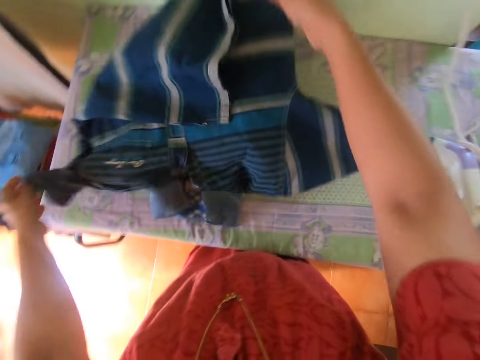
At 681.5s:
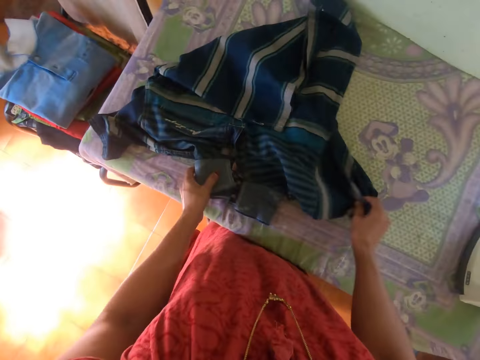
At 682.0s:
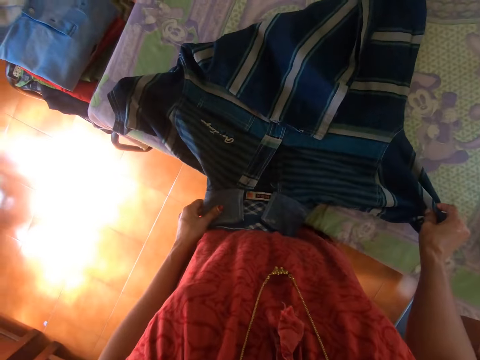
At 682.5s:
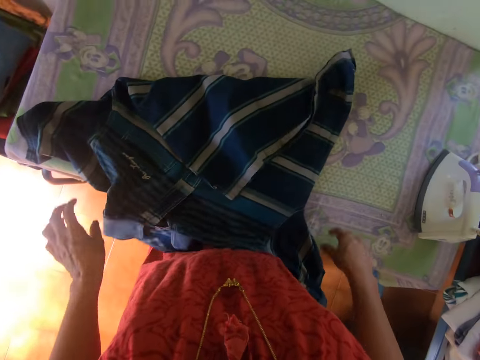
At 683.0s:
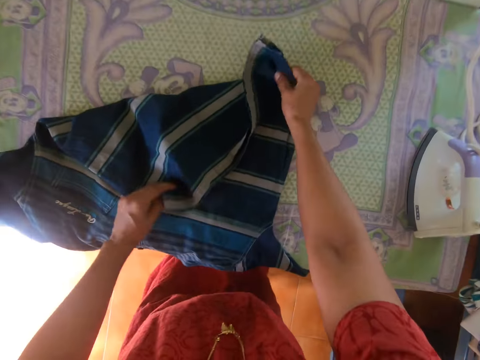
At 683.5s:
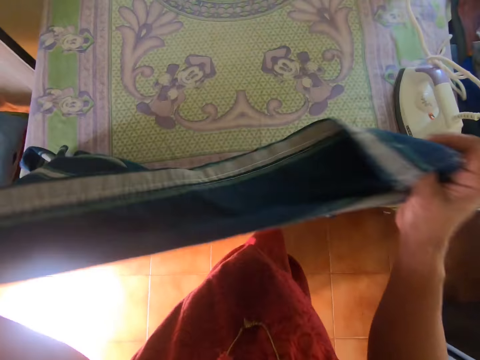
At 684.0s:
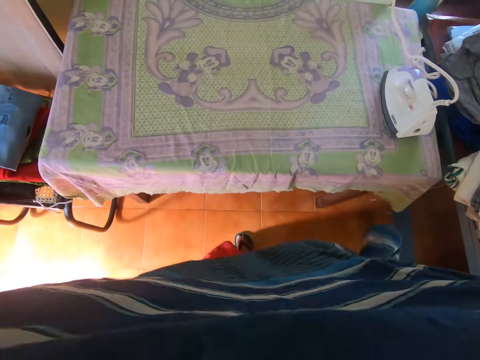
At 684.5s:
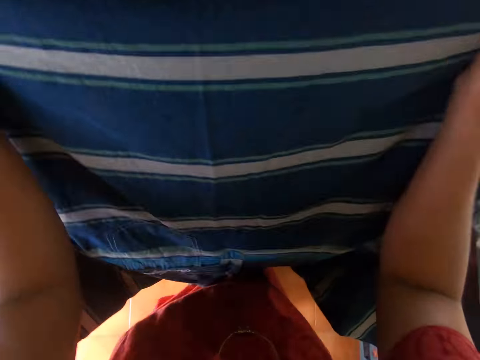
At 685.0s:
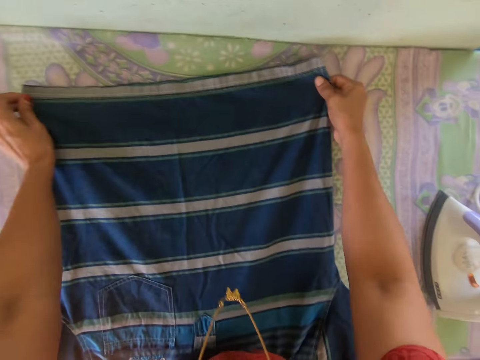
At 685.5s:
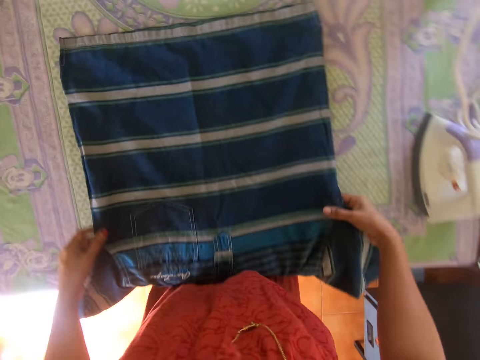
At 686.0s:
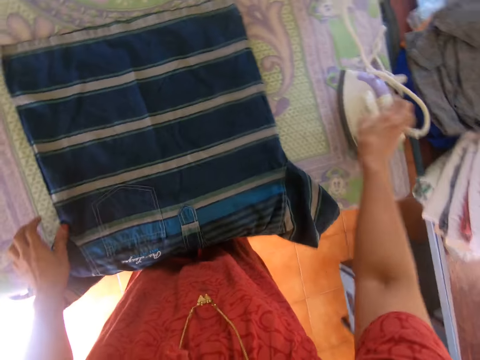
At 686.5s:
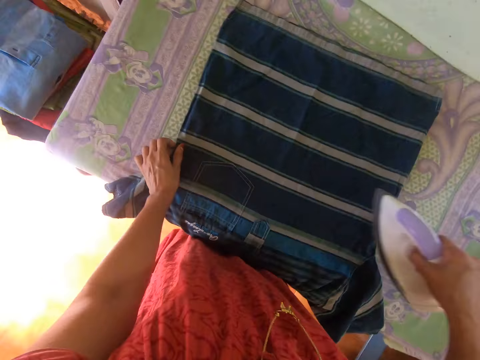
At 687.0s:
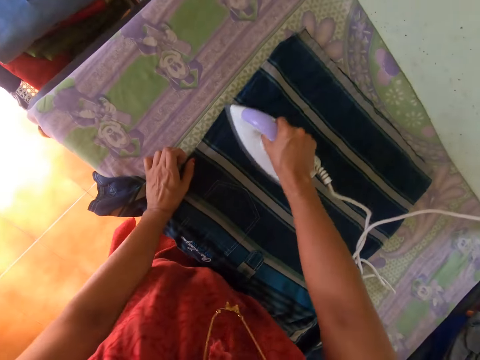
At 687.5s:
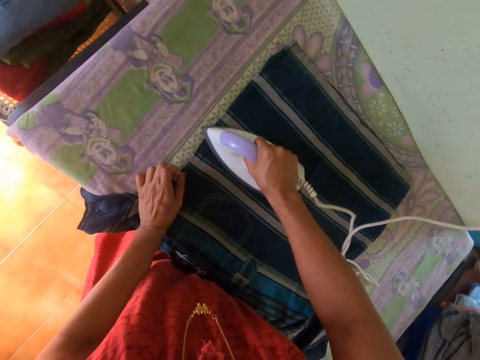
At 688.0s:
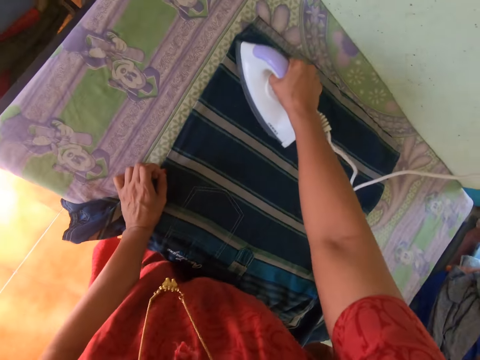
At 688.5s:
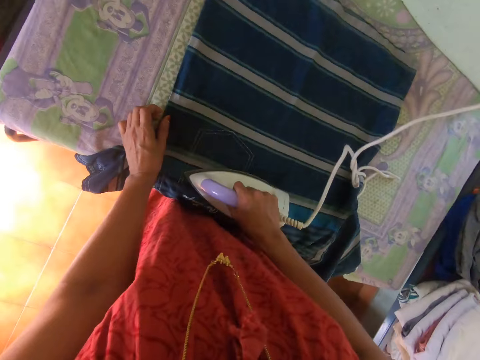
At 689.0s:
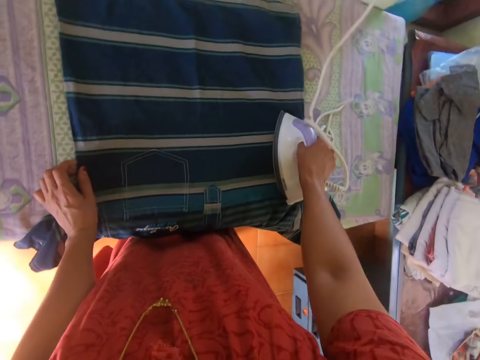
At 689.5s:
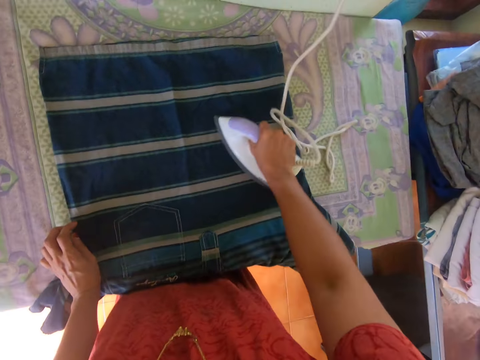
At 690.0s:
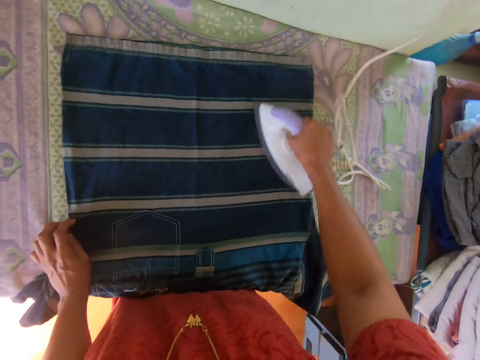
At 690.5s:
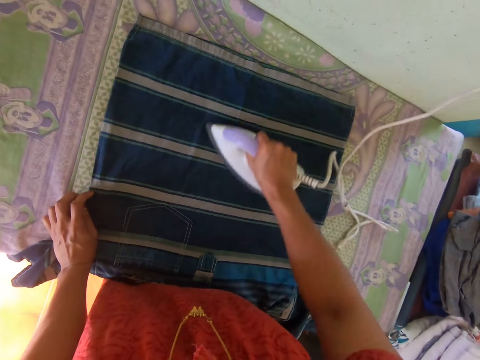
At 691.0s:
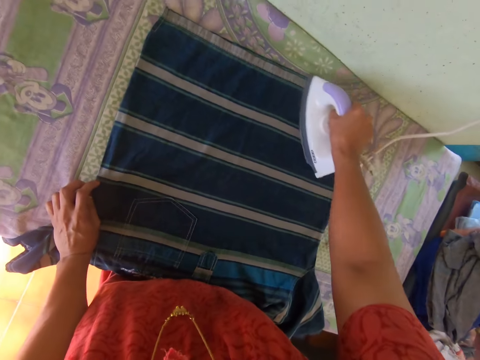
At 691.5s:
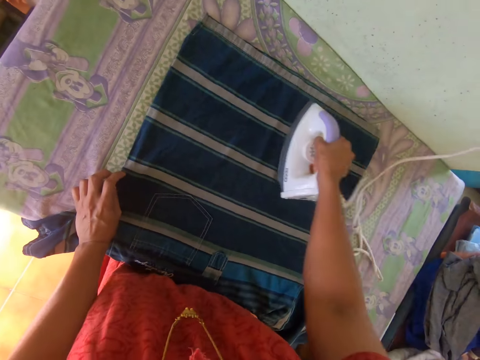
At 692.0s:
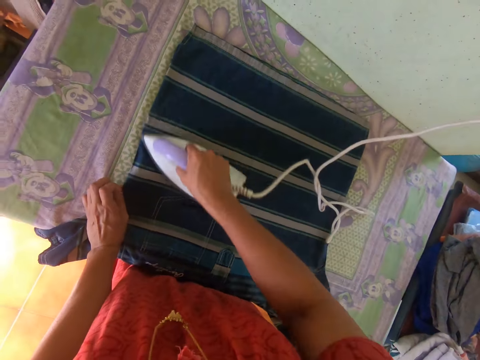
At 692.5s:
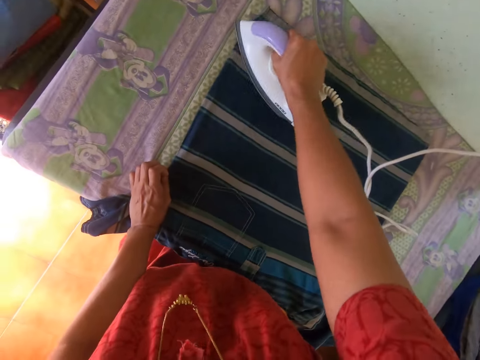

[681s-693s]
The camera wearer lifts the t-shirt from the ironing board with both hands. He drops the t-shirt on the ironing board with both hands. He picks the iron from the ironing board with his right hand. He presses the t-shirt on the ironing board with the iron in his right hand.

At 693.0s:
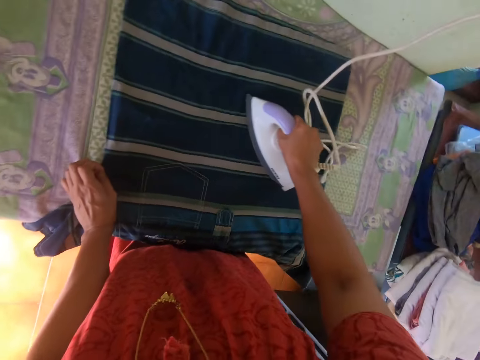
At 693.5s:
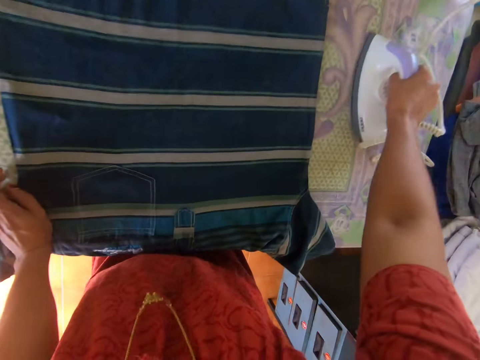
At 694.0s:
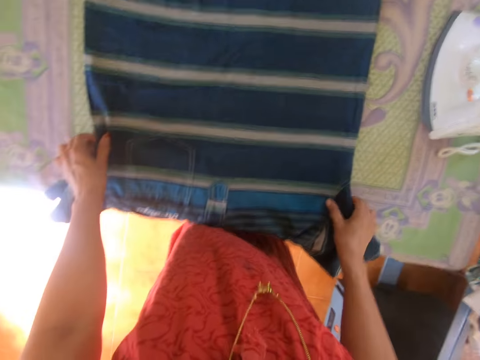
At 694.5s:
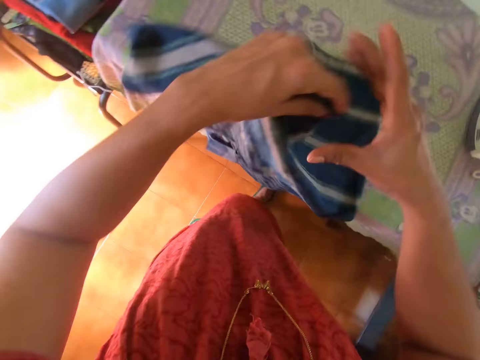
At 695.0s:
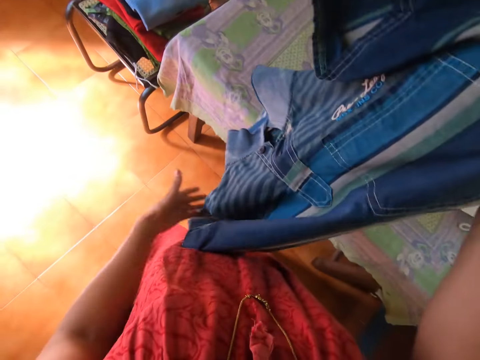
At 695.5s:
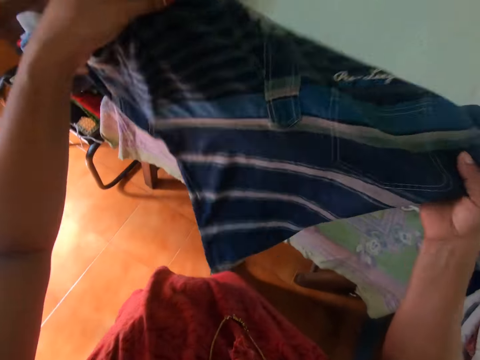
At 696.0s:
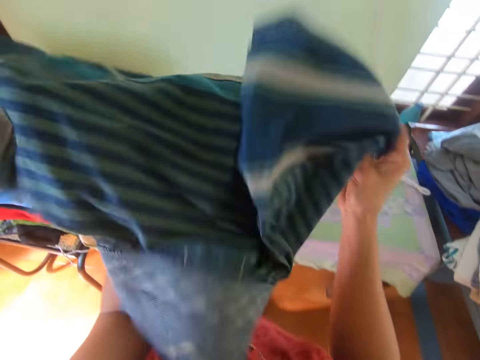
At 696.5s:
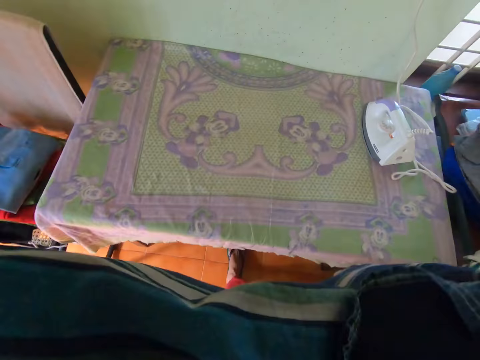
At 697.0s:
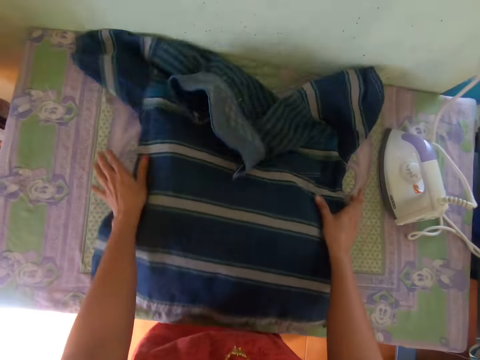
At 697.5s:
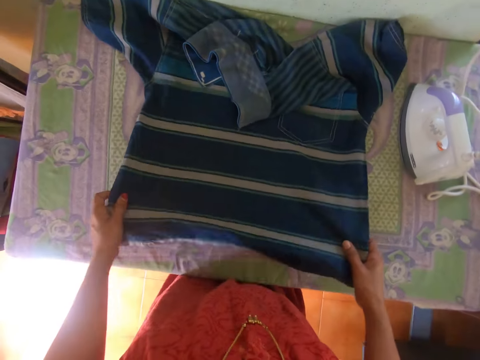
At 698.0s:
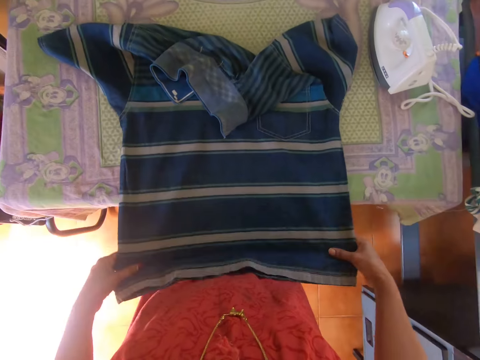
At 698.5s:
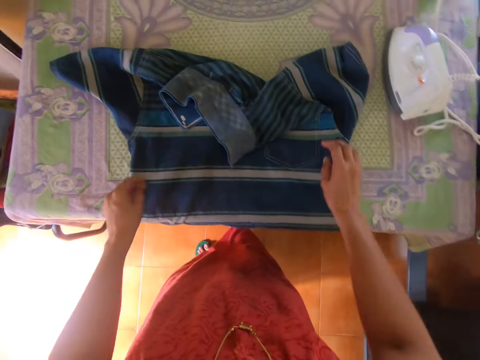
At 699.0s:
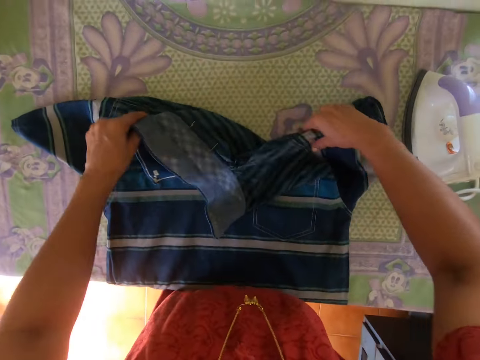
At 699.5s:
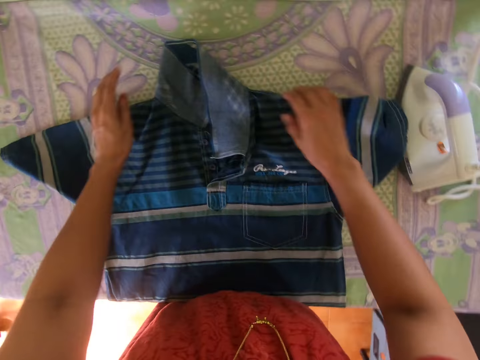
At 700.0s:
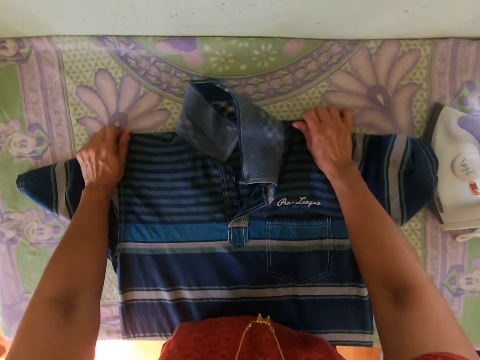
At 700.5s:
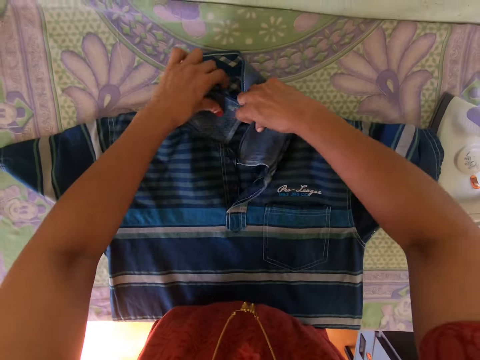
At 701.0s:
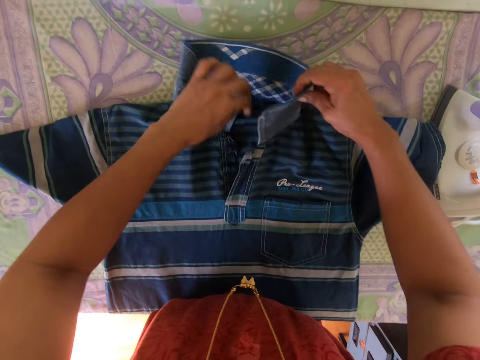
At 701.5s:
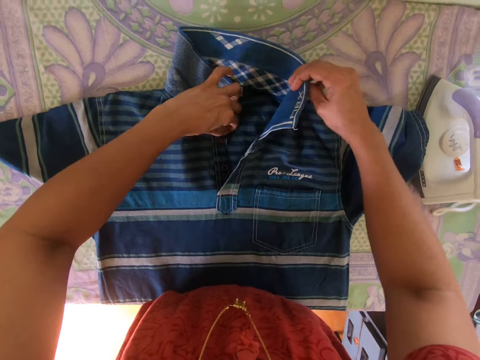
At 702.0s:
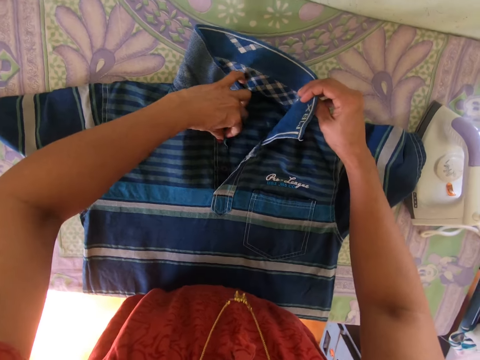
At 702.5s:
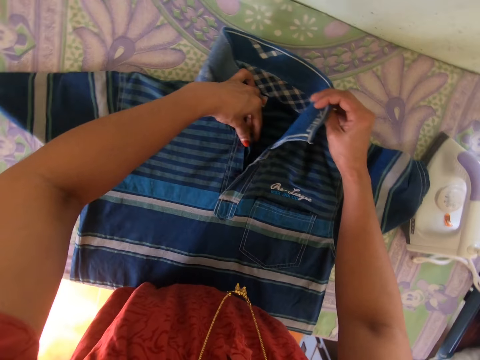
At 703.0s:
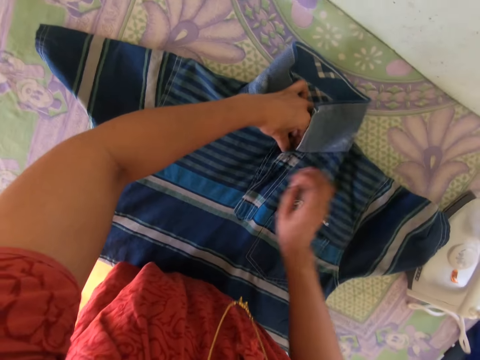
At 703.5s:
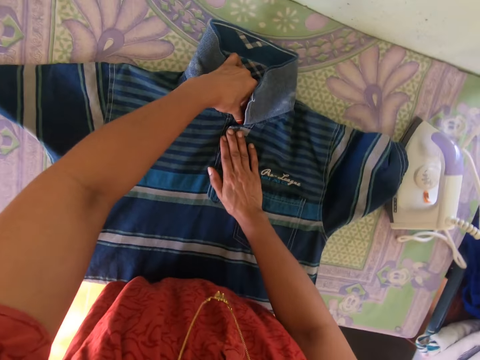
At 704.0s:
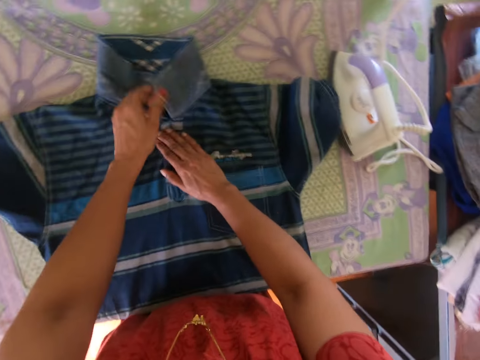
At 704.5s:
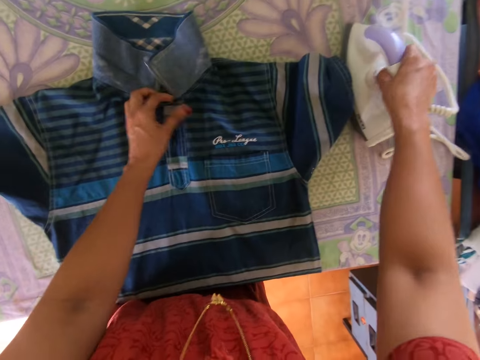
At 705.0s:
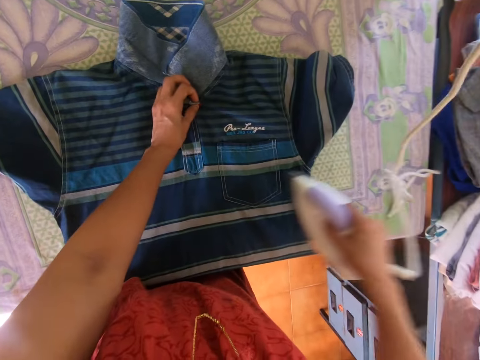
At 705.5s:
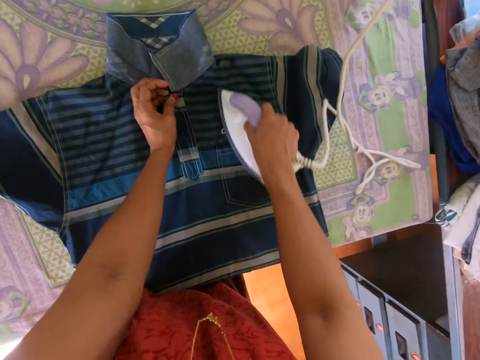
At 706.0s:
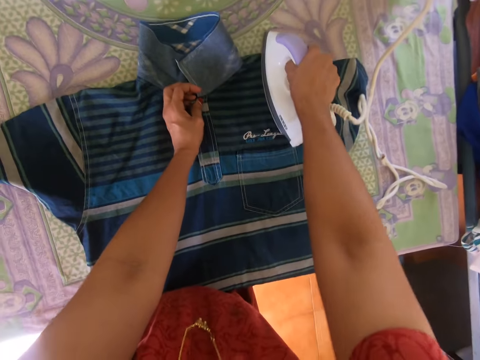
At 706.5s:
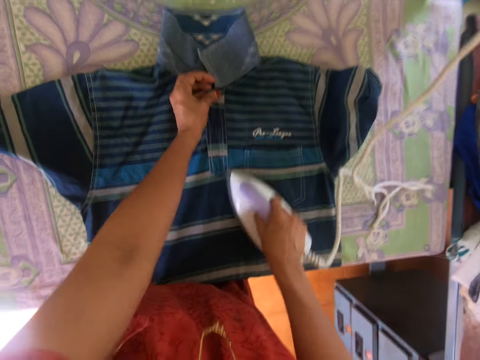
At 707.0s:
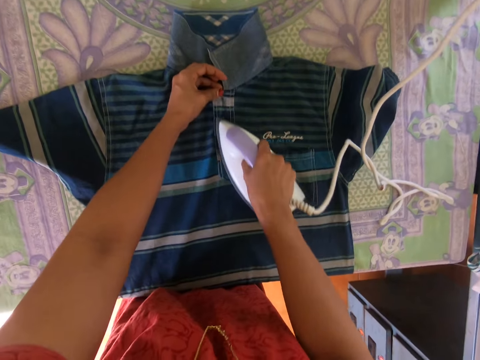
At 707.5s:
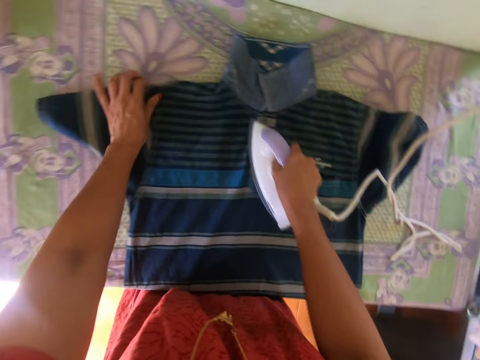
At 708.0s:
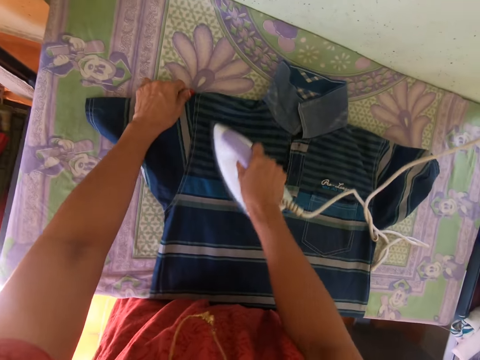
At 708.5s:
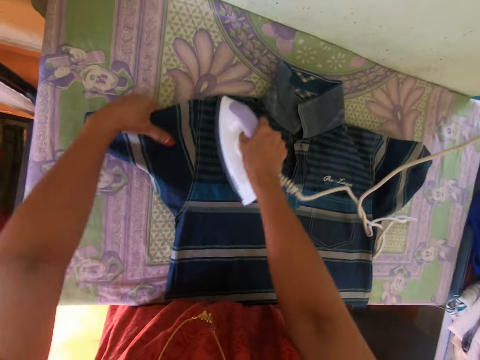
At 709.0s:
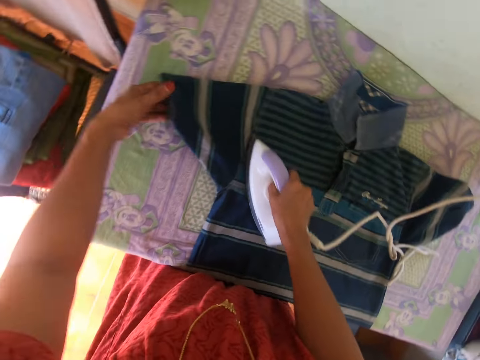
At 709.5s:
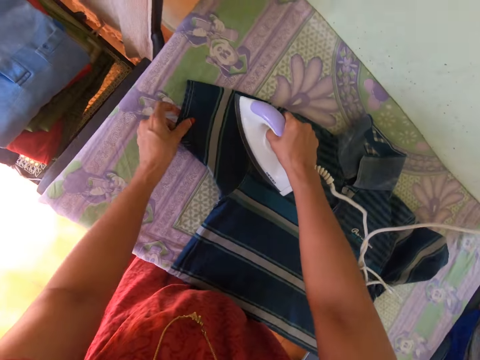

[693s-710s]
The camera wearer drops the iron on the ironing board with his right hand. He lifts the t-shirt from the ironing board with both hands and turns the t-shirt with both hands. He drops the t-shirt on the ironing board with both hands. He adjusts the t-shirt on the ironing board with both hands. He picks the iron from the ironing board with his right hand. He presses the t-shirt on the ironing board with the iron in his right hand.
